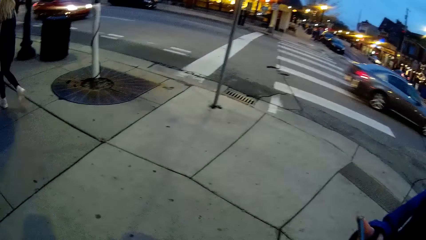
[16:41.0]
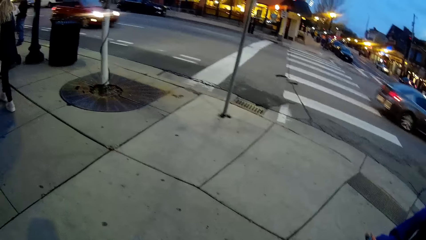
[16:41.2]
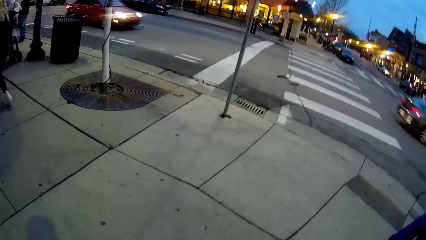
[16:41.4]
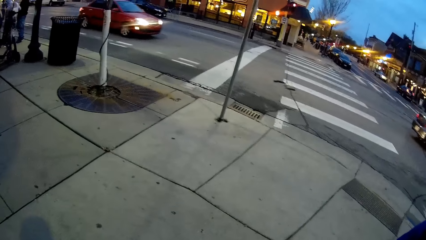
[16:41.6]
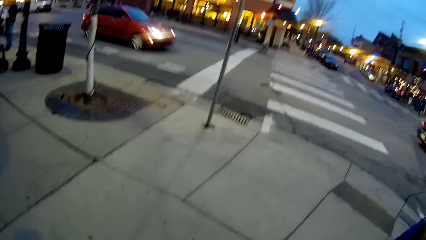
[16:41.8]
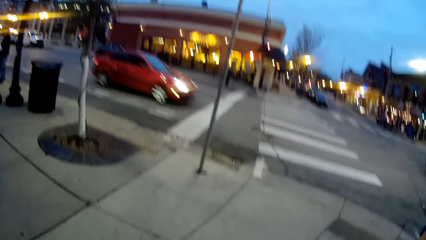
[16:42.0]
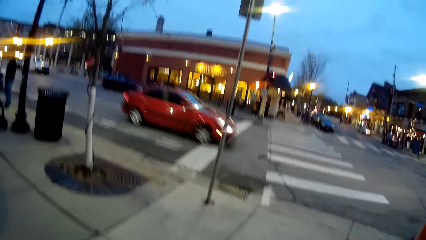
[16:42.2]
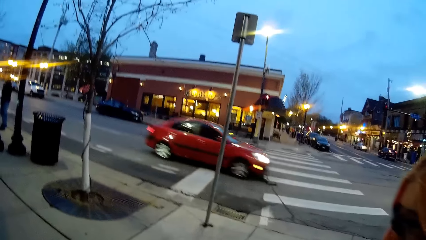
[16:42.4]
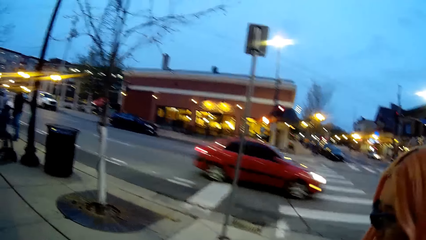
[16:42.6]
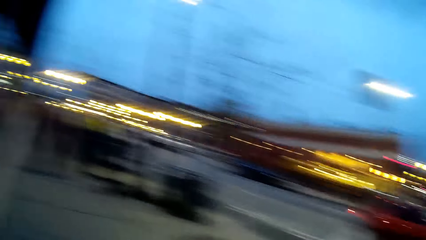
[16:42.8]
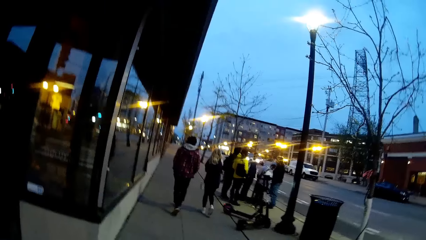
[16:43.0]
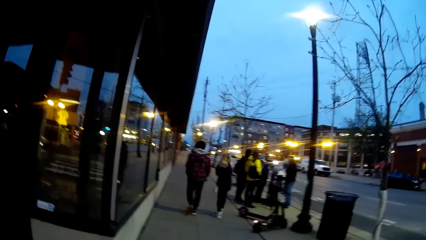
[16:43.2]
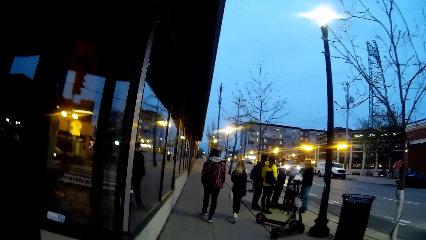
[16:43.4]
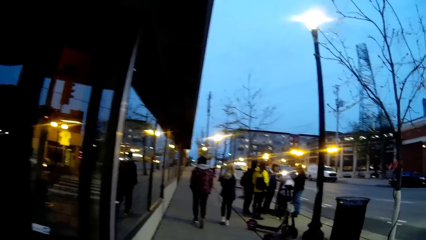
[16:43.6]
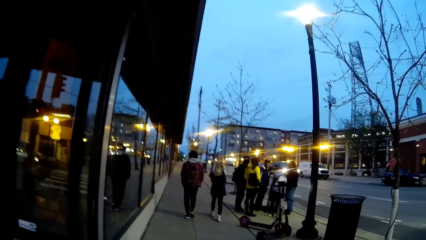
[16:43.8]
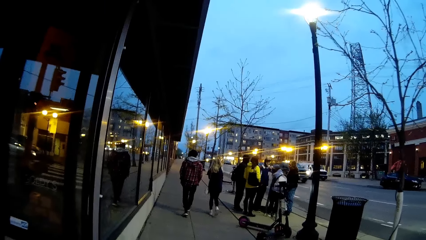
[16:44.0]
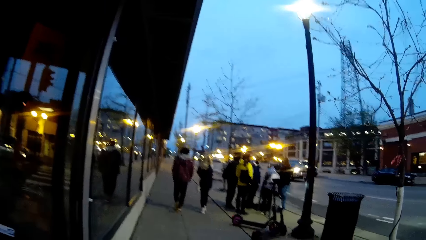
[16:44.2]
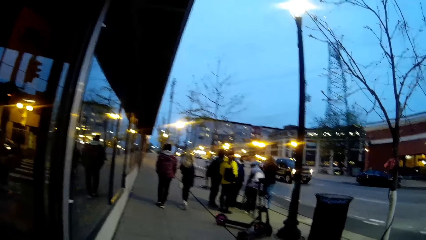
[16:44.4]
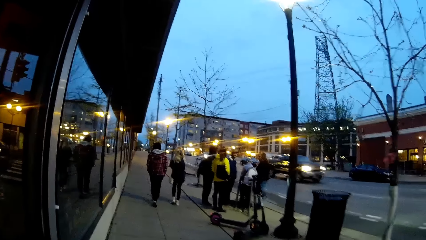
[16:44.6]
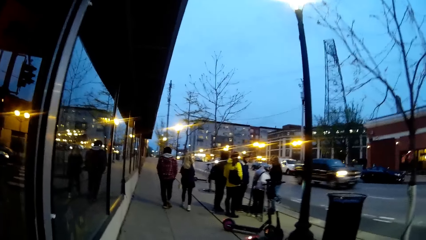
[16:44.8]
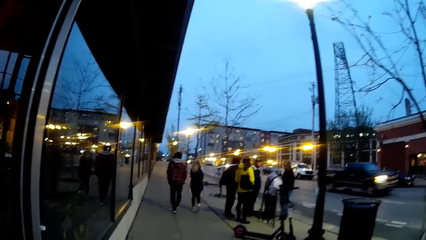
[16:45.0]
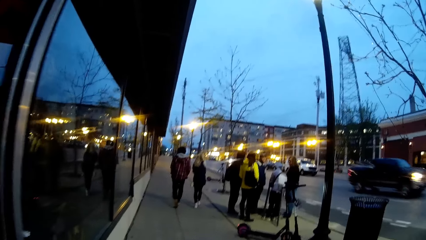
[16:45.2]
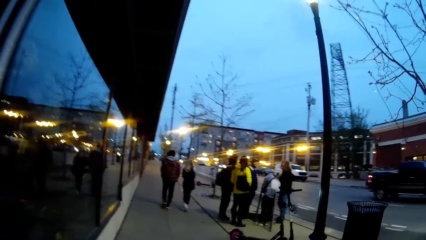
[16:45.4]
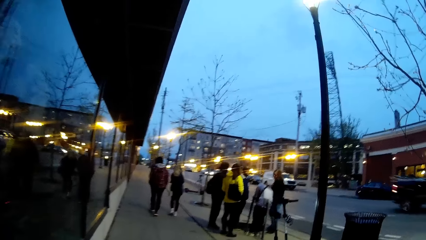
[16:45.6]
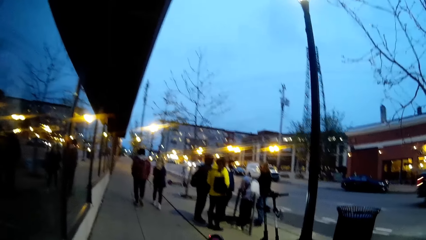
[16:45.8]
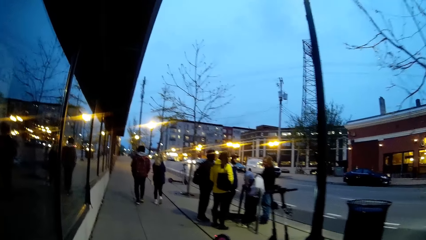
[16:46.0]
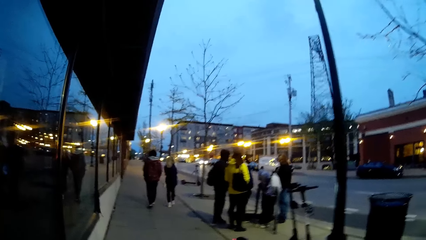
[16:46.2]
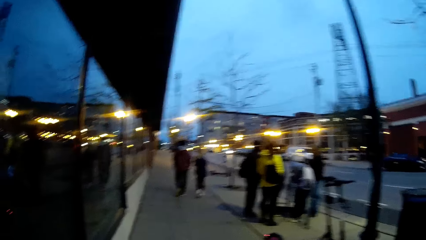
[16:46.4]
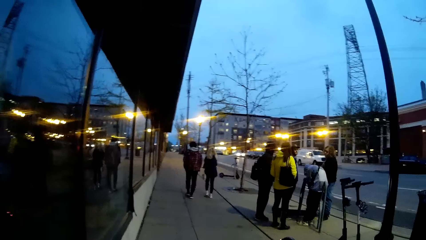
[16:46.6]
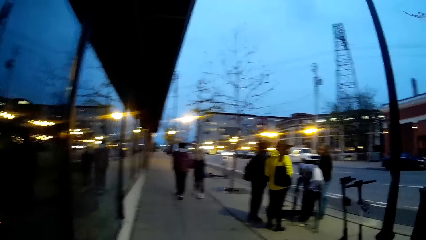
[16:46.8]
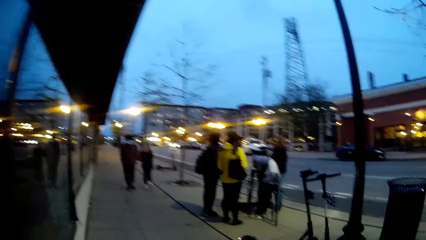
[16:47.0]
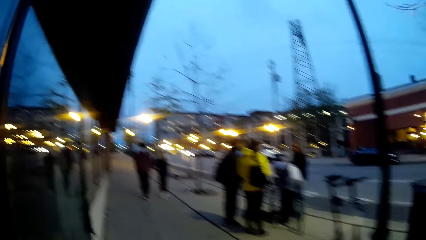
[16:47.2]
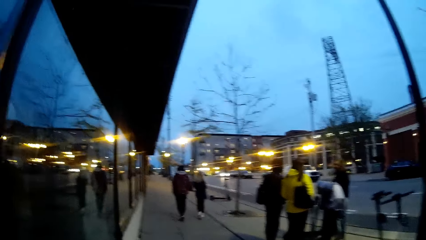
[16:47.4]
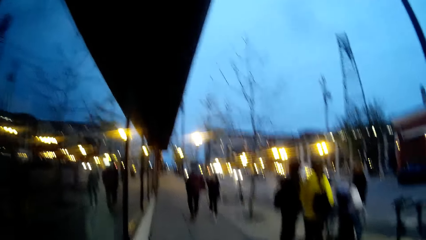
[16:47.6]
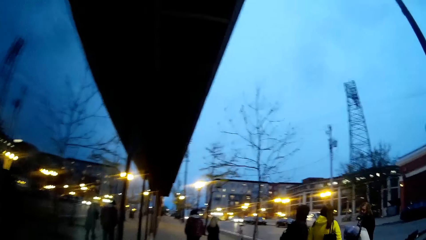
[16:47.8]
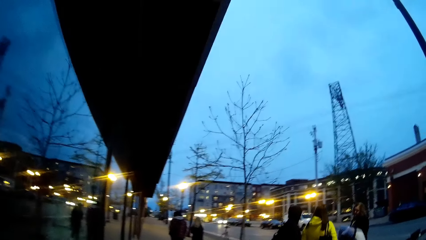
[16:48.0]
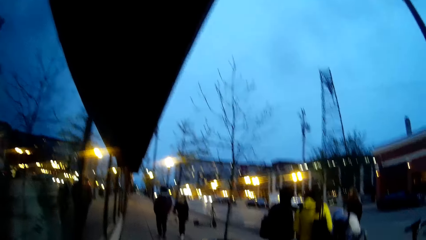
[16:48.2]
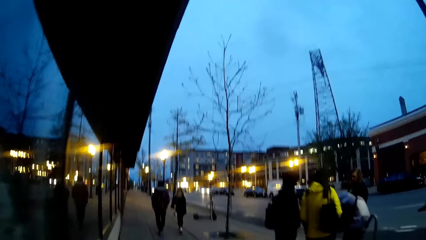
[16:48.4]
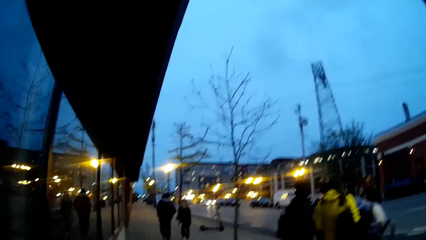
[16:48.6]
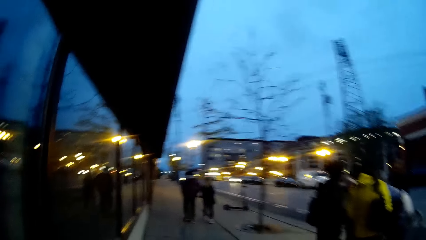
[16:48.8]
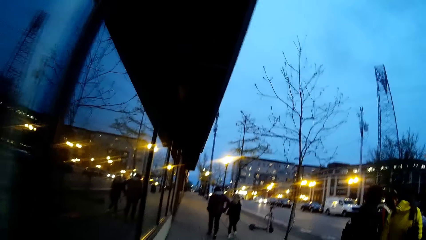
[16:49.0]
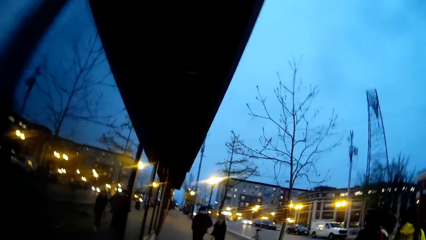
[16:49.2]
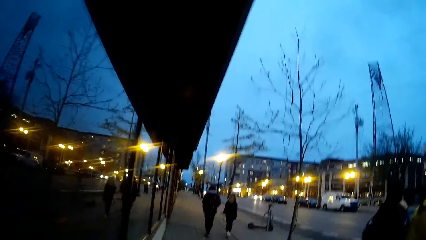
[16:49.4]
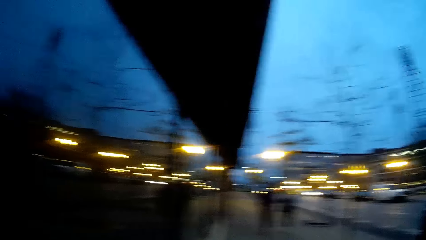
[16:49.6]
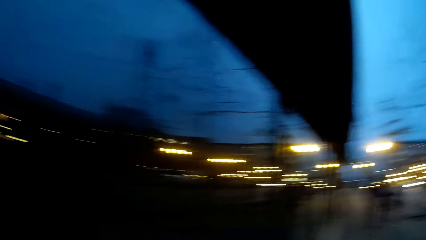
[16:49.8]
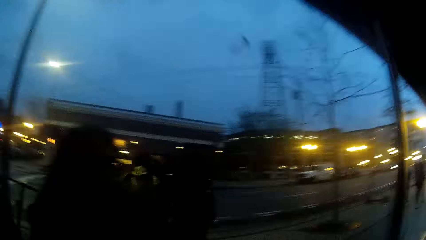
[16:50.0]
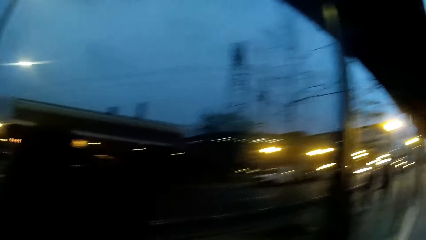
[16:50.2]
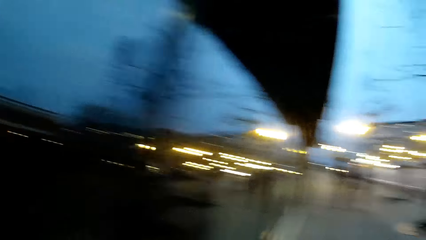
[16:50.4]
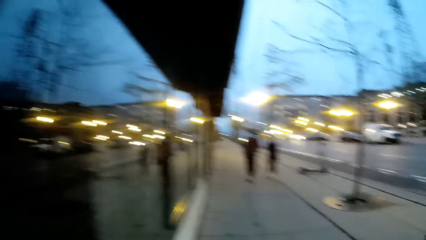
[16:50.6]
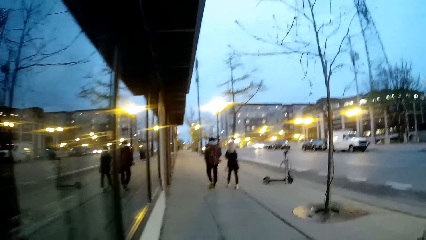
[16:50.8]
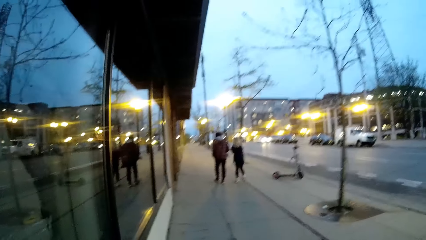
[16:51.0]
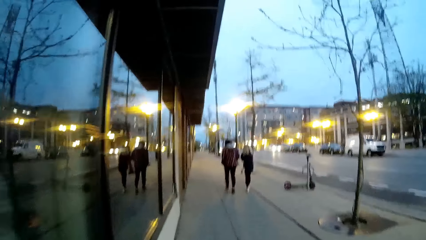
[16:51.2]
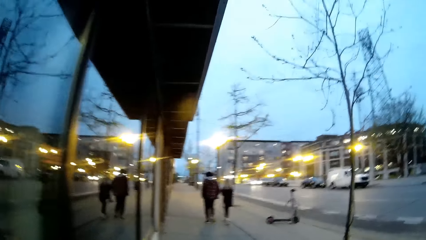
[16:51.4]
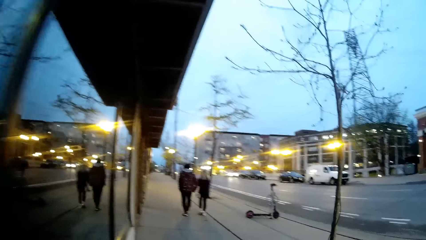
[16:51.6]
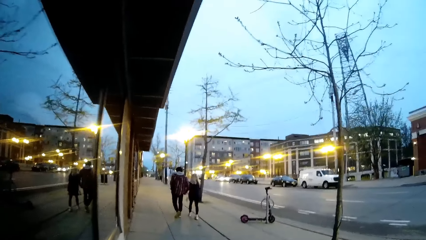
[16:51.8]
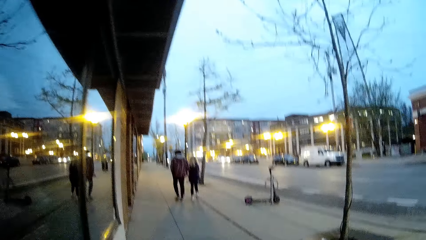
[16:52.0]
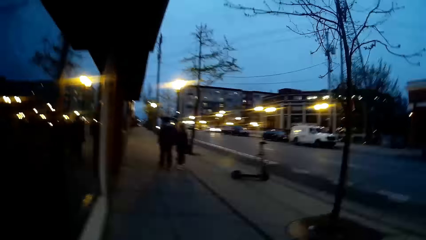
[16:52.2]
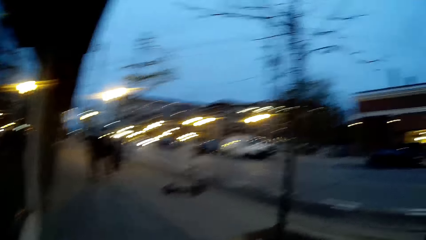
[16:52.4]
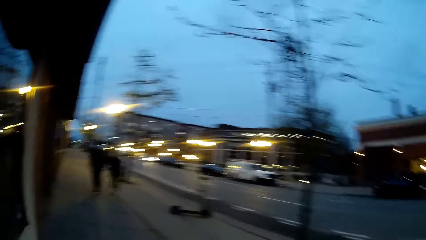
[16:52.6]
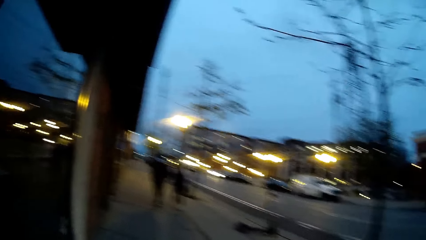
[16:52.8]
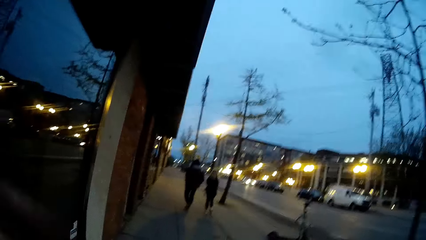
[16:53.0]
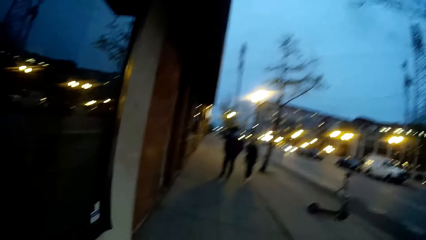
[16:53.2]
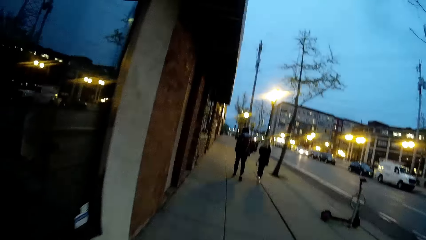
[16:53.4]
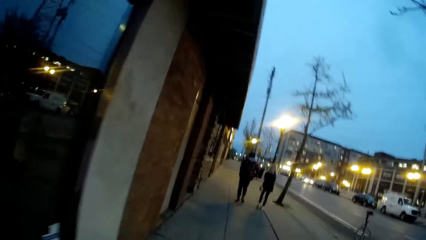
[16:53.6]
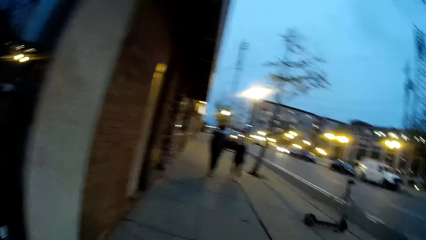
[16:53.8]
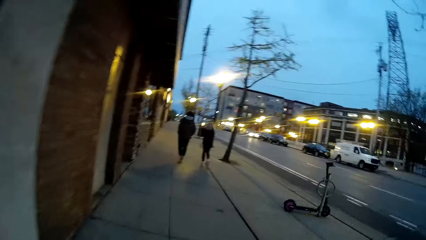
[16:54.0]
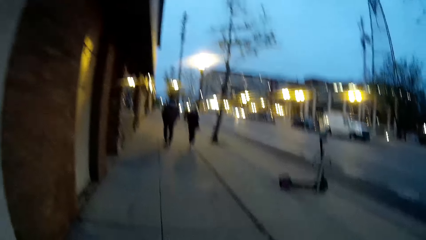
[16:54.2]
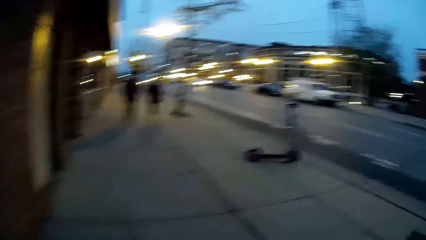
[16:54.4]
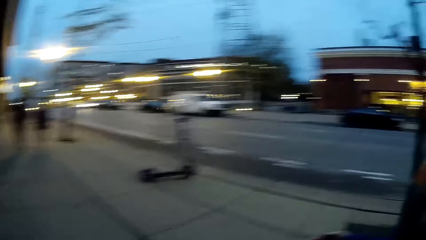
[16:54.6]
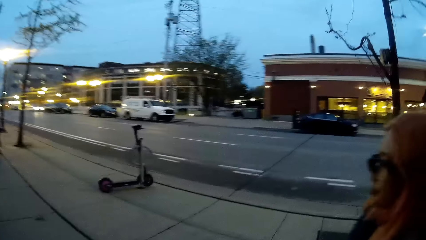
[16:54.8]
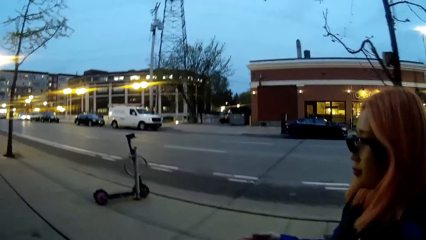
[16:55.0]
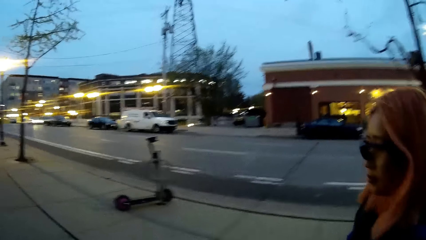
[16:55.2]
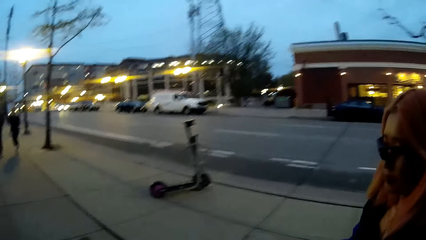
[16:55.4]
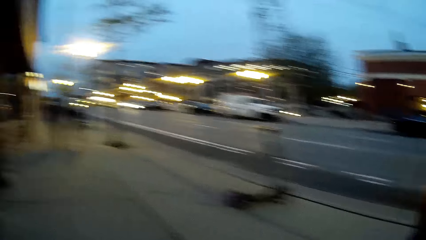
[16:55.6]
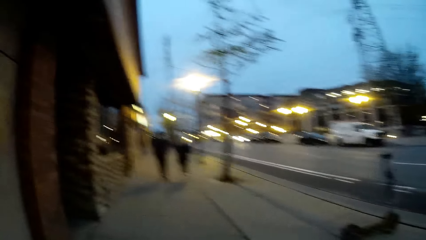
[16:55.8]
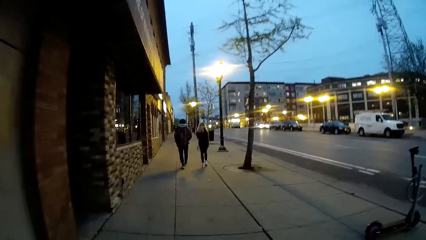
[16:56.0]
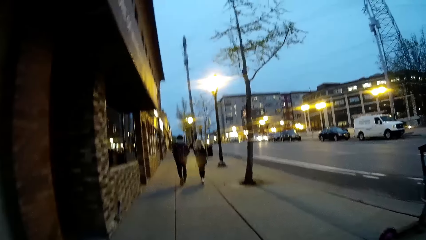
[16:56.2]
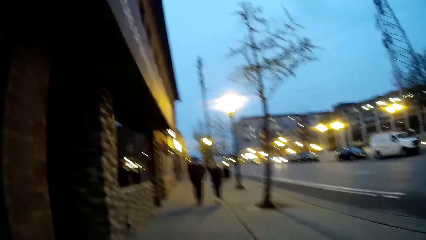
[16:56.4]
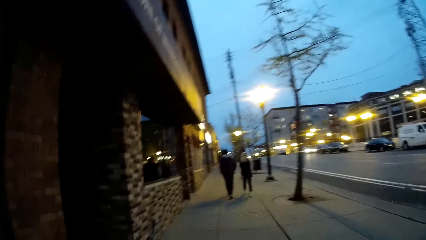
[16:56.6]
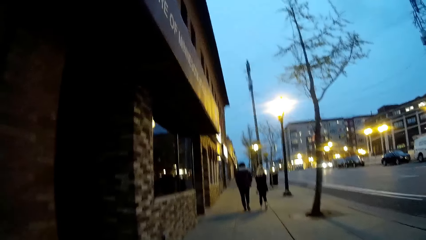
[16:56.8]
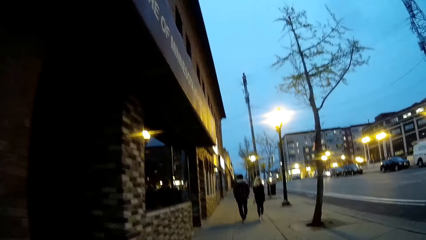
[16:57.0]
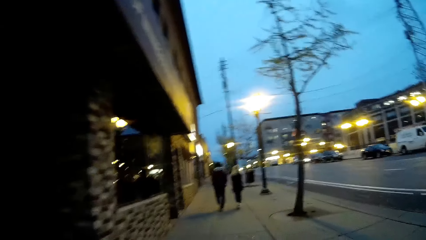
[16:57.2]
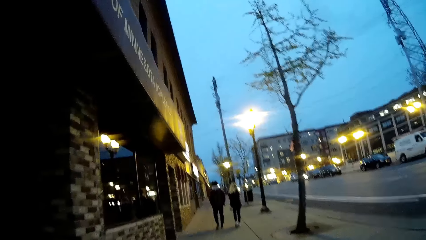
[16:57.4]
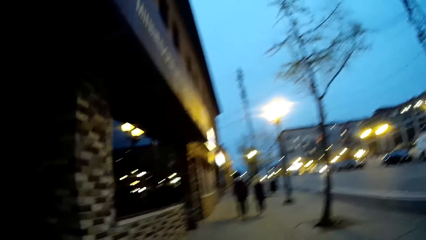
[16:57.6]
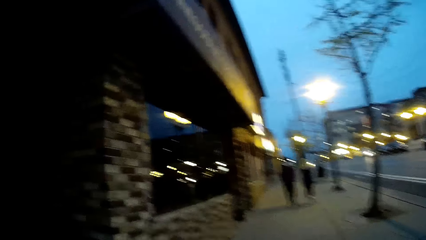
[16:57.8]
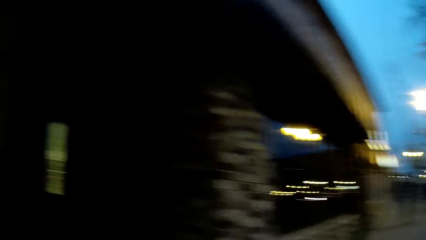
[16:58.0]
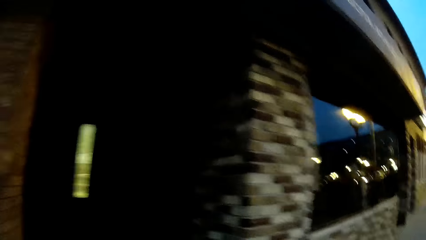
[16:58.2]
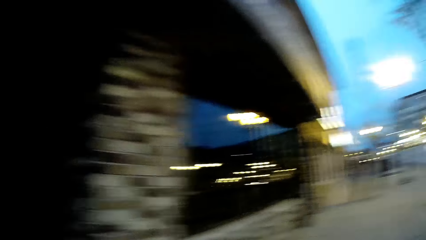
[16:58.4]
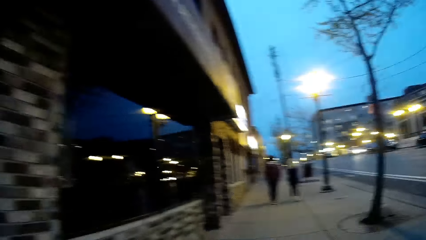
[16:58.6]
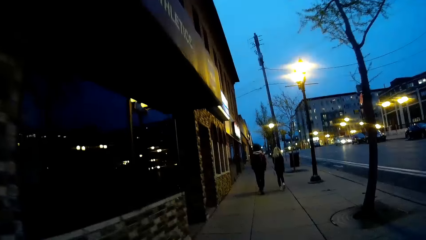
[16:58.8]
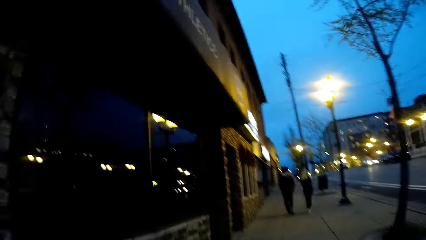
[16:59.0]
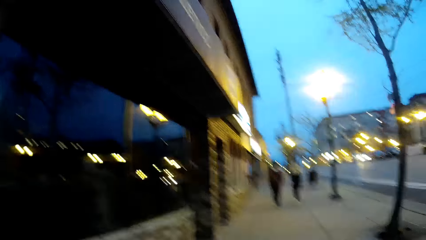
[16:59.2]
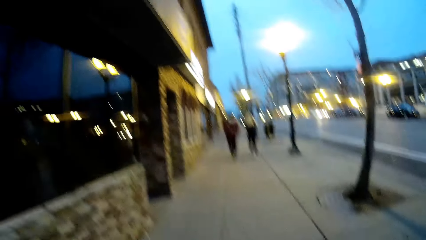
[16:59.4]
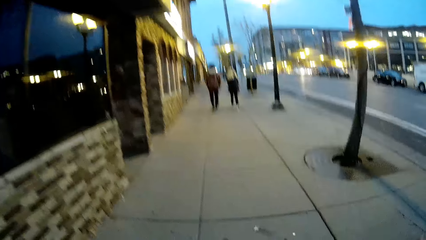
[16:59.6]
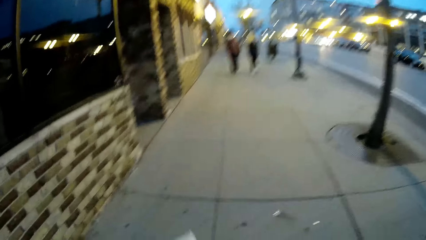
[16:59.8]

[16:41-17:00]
The camera wearer walks on the pavement.
